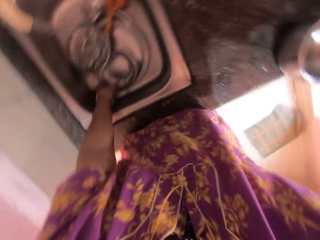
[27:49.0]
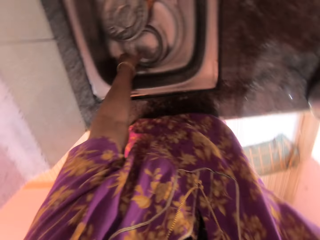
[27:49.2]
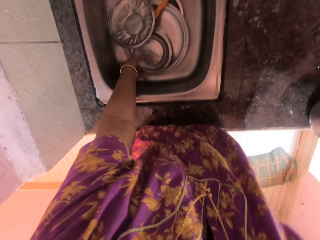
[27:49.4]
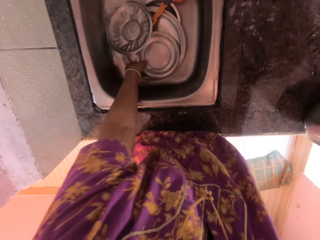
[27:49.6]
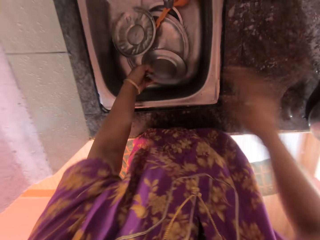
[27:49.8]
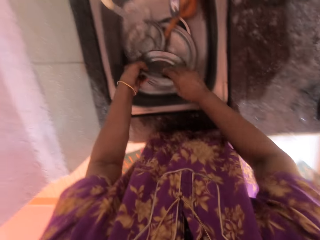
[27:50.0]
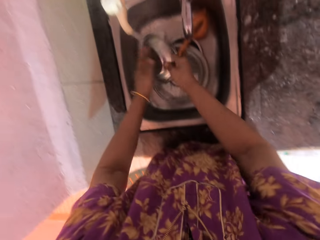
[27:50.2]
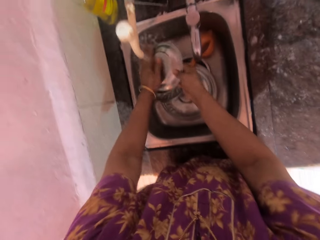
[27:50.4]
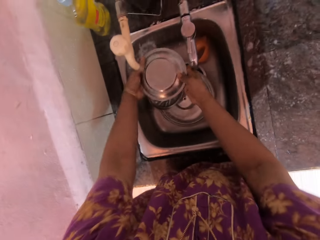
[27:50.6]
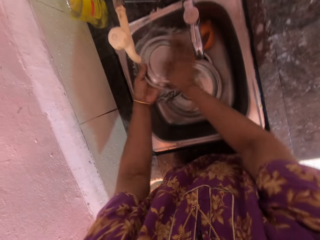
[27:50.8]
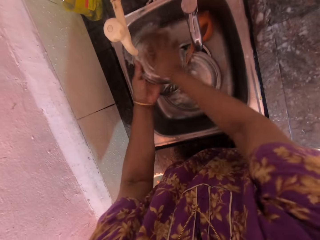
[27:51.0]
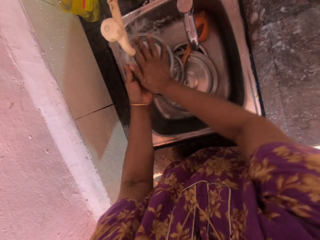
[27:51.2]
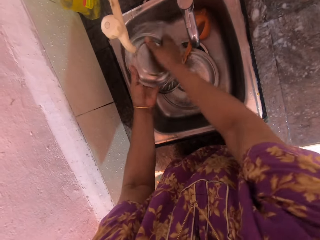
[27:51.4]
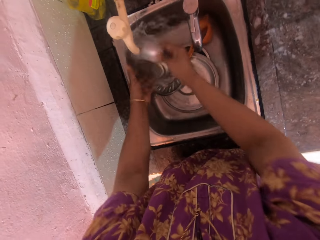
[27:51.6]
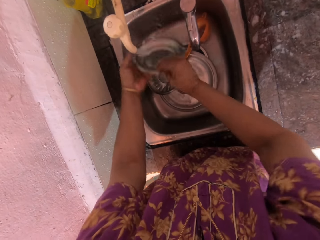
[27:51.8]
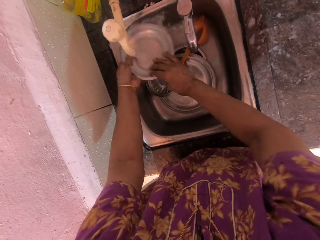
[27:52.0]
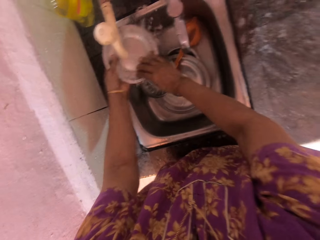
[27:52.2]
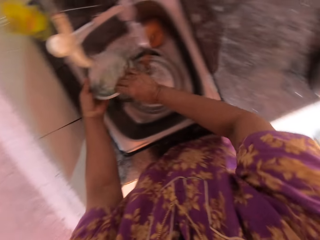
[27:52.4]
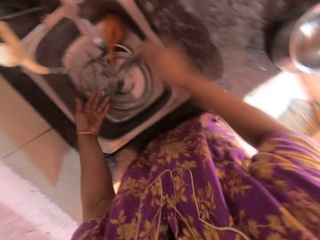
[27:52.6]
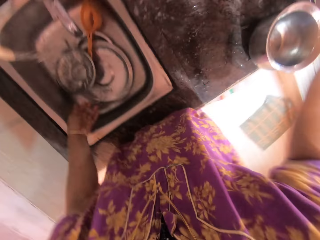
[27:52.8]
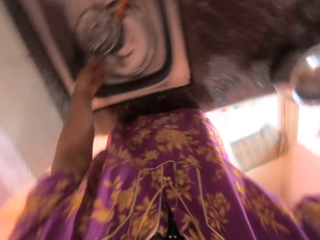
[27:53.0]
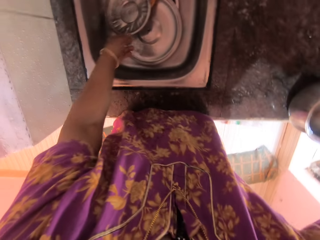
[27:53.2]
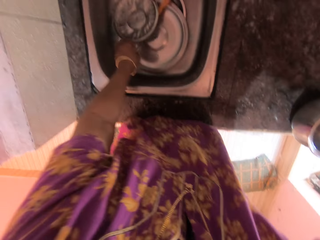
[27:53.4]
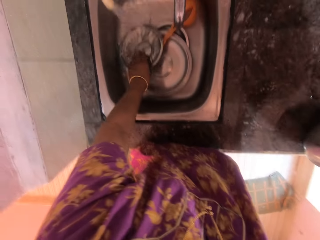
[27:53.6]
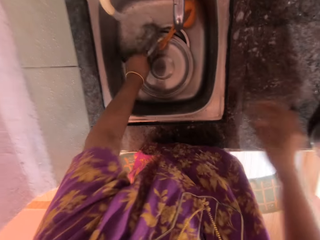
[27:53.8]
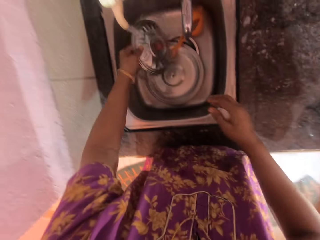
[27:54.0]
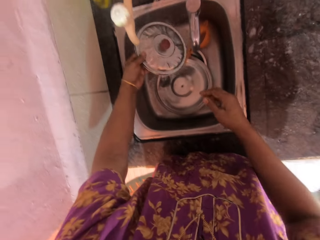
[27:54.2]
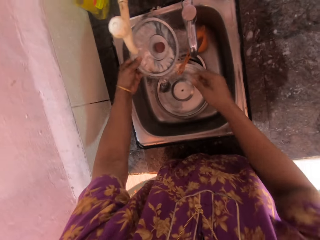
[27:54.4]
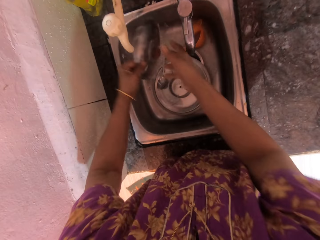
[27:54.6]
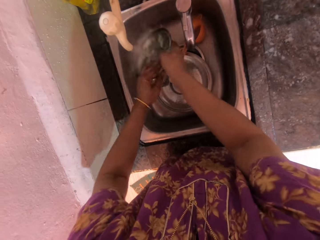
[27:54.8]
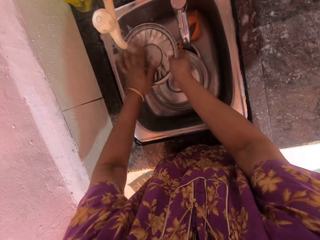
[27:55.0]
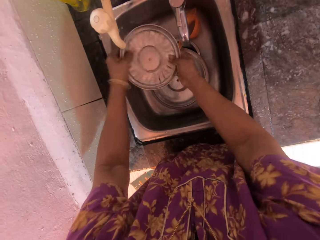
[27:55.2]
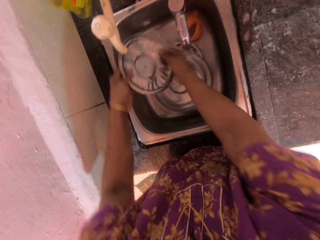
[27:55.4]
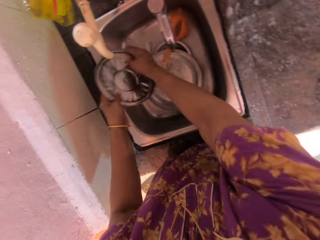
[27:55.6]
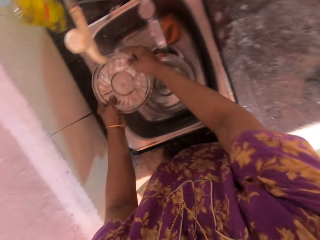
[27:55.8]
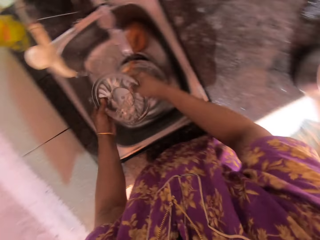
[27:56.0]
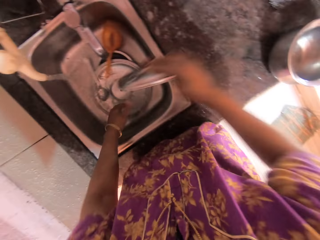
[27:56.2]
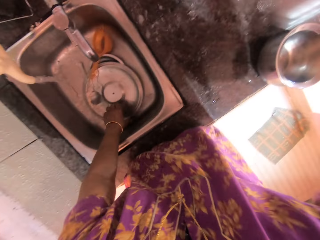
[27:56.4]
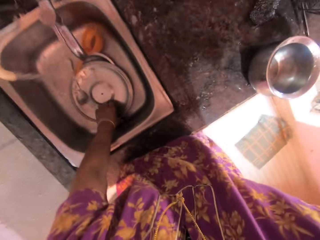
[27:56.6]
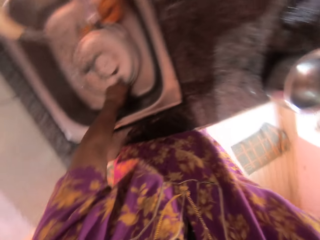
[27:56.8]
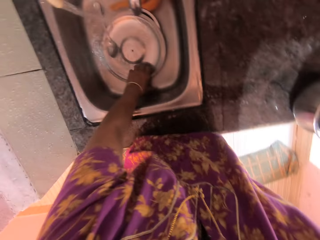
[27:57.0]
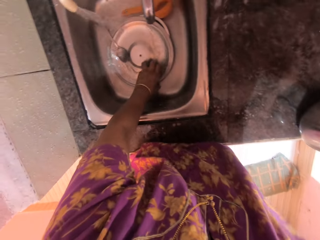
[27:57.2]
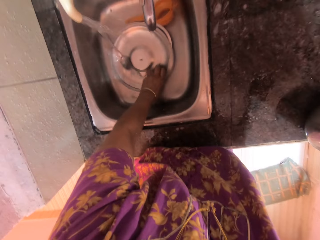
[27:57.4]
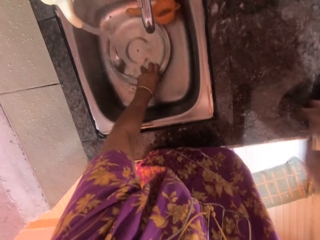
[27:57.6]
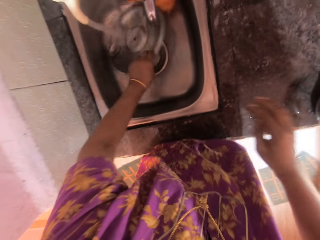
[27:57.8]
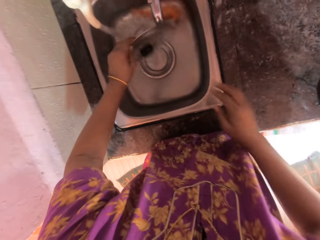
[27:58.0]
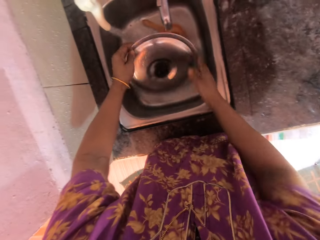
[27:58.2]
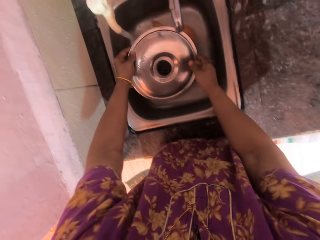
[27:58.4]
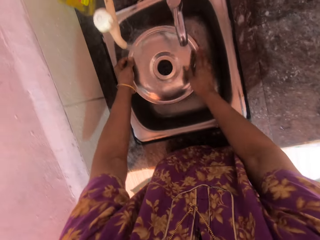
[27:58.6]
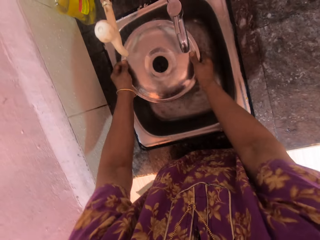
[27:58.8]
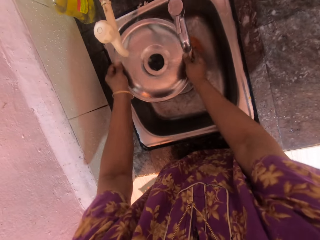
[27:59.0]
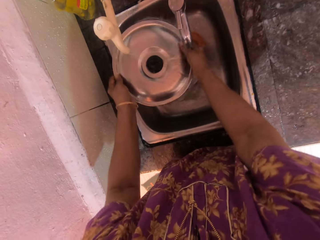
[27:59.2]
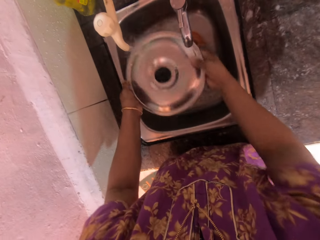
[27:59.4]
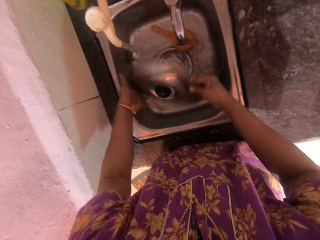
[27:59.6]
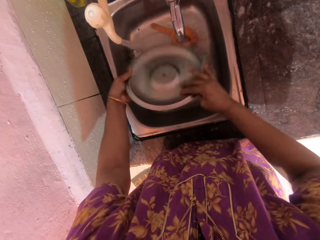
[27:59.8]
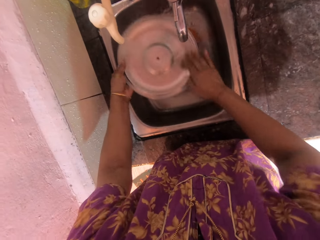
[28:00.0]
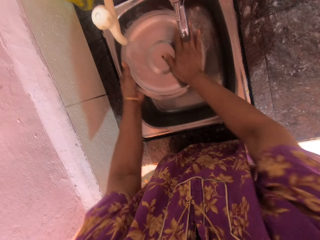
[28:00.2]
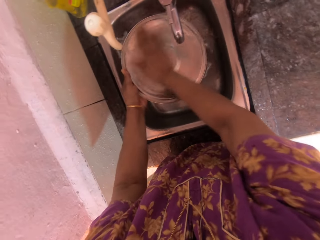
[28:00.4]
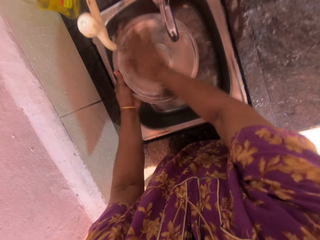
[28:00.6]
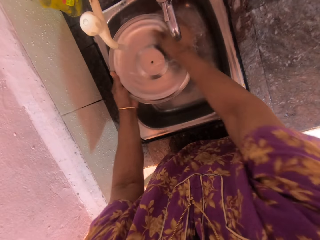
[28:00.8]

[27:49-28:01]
The camera wearer drops the stainless dish in the plate basket with her right hand. She rinses the stainless dish with running water from the faucet with both hands in the kitchen sink. She drops the stainless dish in the plate basket with her right hand. She rinses a stainless lid with running water from the faucet with both hands in the kitchen sink. She drops the stainless lid in the plate basket with her right hand. She rinses the stainless lid with running water from the faucet with both hands in the kitchen sink.

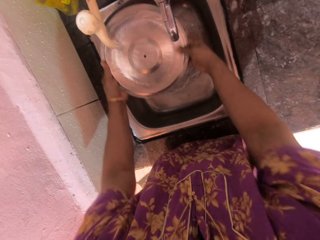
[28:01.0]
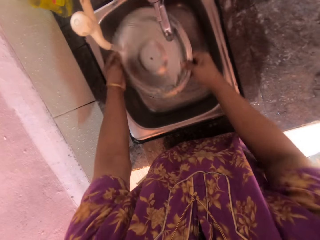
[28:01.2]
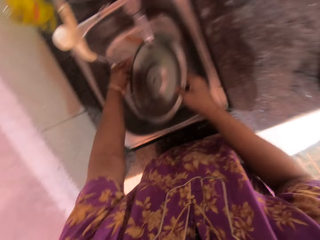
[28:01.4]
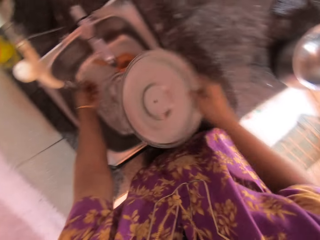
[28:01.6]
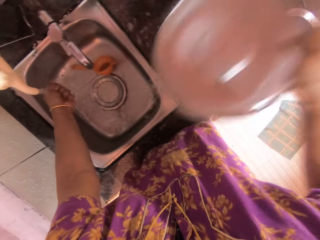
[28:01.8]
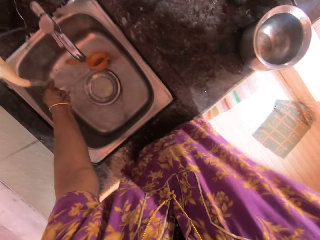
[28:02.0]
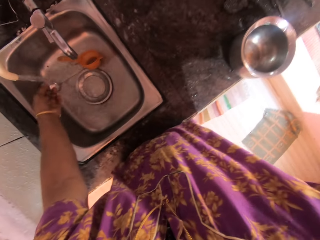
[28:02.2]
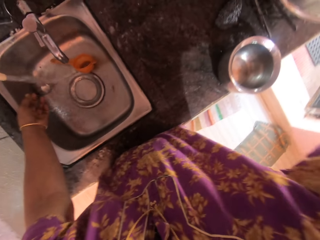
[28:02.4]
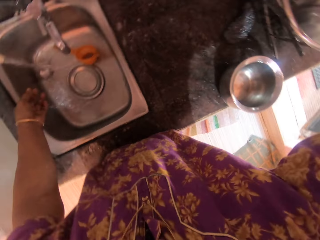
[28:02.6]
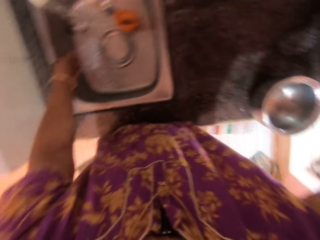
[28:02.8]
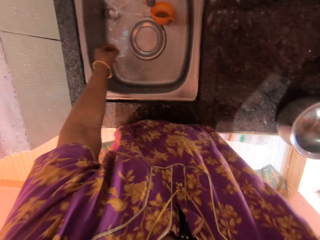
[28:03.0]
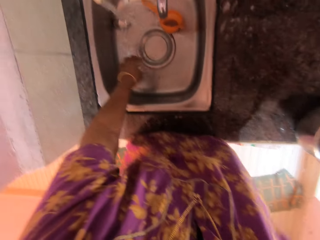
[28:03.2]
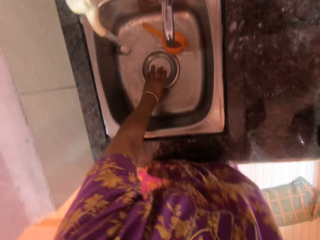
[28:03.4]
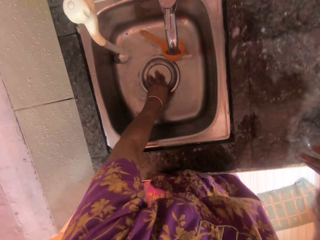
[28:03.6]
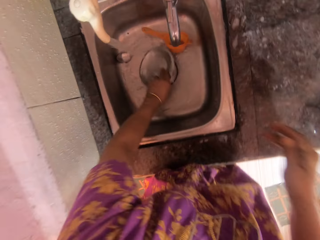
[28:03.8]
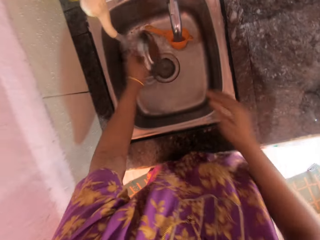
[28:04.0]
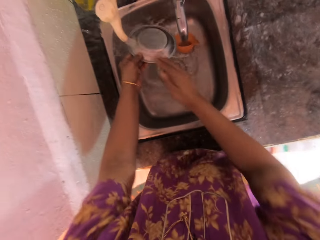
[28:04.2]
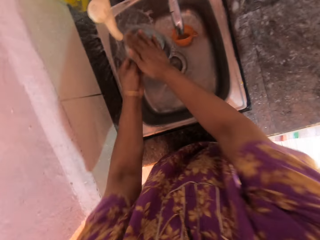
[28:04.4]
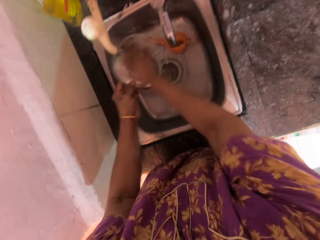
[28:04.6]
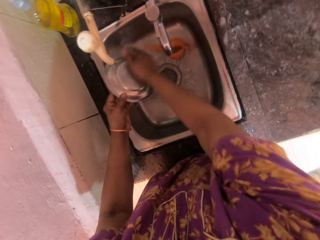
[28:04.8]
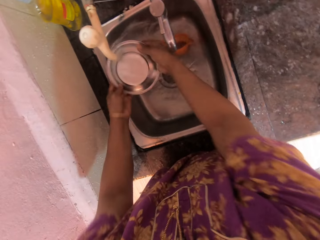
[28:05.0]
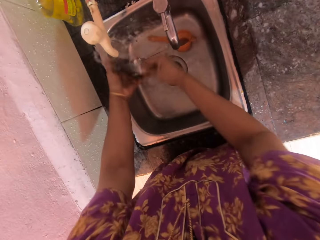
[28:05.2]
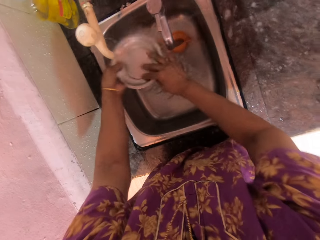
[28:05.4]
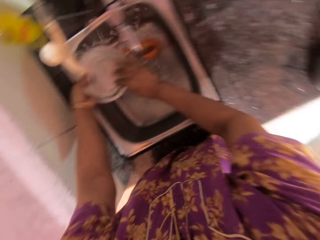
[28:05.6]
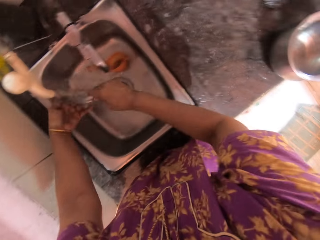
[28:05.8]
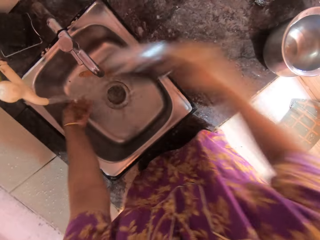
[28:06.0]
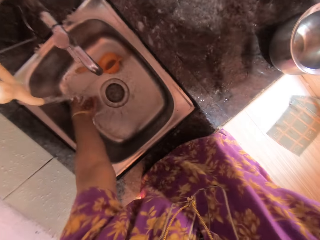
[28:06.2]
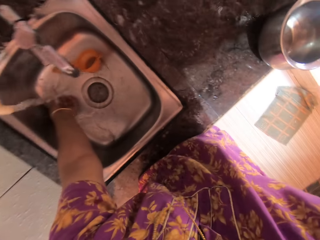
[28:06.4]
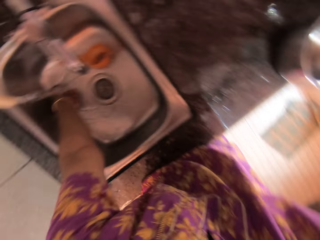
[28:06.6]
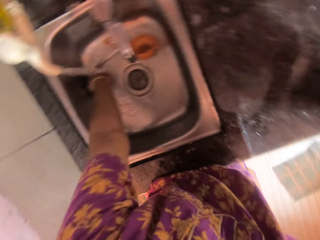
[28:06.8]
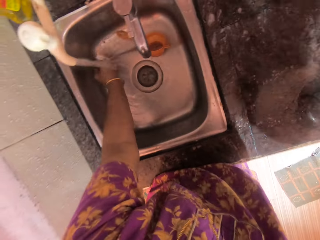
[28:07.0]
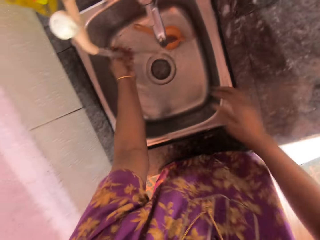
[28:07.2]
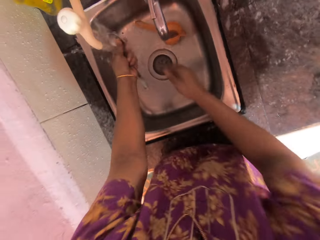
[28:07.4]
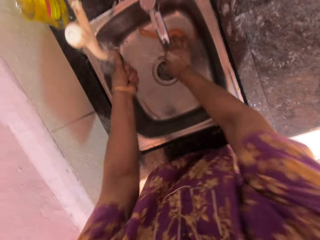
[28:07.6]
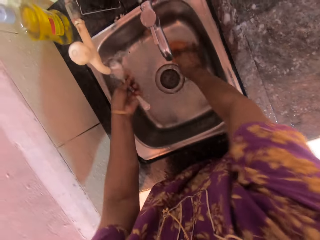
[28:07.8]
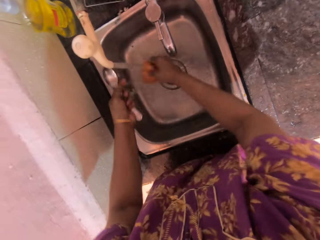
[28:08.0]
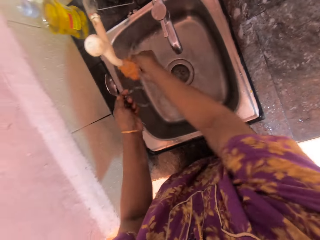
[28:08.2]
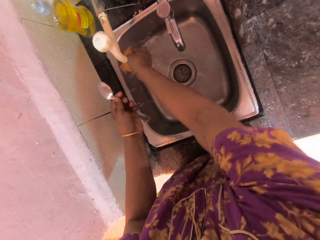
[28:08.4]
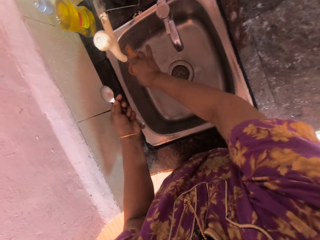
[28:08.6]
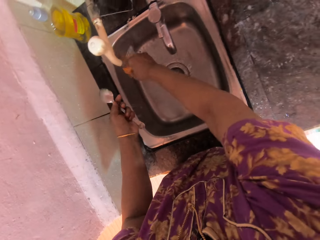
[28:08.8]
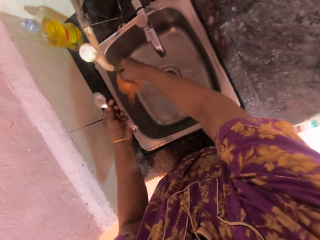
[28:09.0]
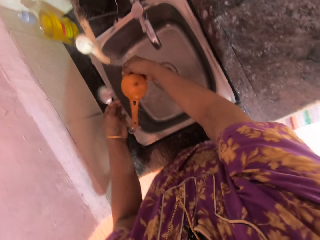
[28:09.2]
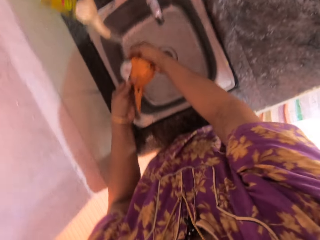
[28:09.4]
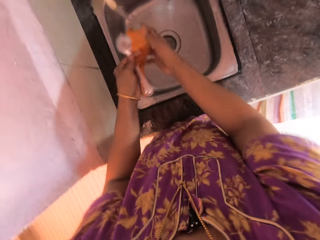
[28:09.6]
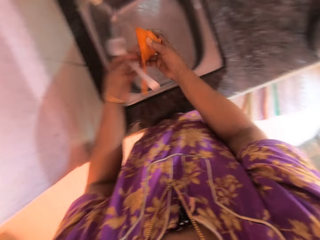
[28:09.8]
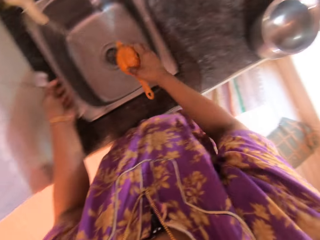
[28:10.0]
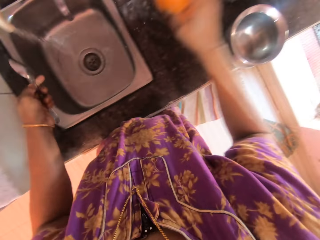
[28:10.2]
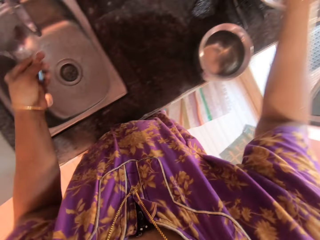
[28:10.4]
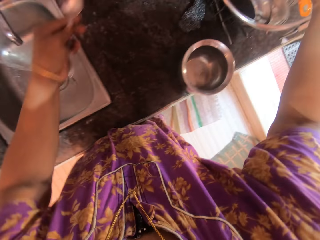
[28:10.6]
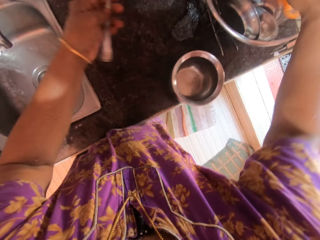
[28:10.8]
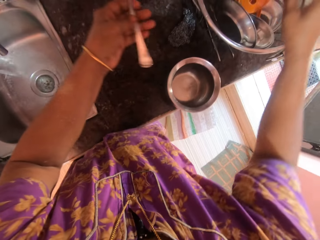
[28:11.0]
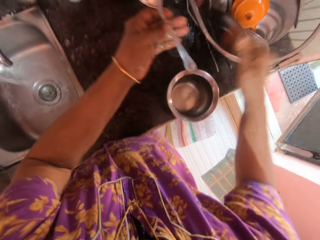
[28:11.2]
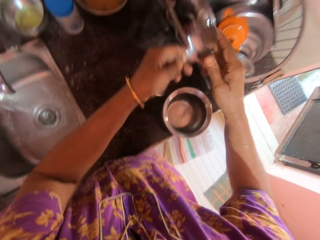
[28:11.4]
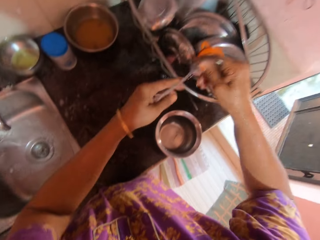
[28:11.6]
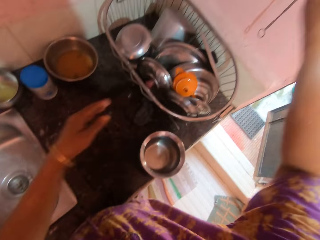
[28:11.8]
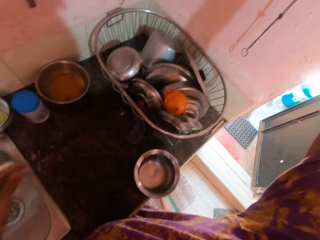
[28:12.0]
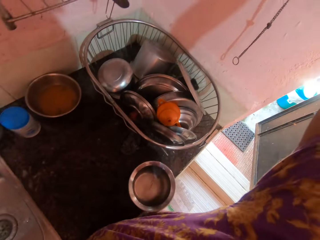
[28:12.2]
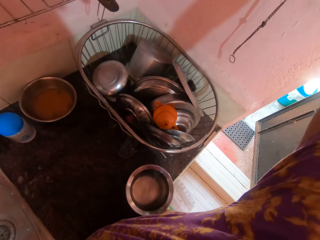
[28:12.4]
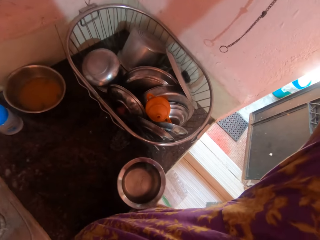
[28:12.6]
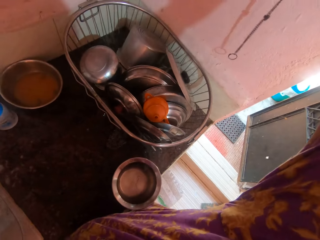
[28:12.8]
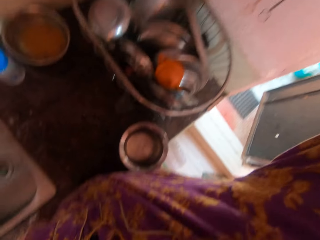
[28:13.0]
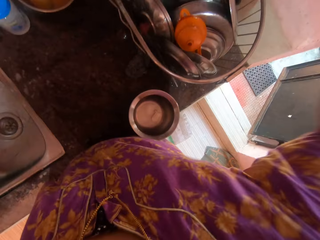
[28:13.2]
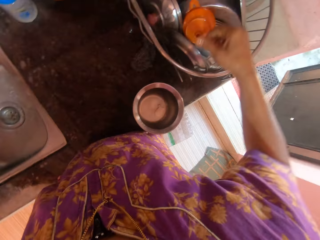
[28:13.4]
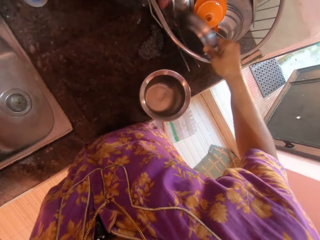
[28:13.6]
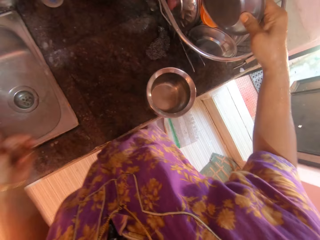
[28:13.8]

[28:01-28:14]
The camera wearer drops the stainless lid in the plate basket with her right hand. She rinses a stainless dish with running water from the faucet with both hands in the kitchen sink. She drops the stainless dish in the plate basket with her right hand. She rinses a spoon with running water from the faucet with her left hand in the kitchen sink. She rinses a funnel with running water from the faucet with her right hand in the kitchen sink. She holds a filter. She drops the funnel in the plate basket with her right hand. She passes the spoon in her left hand to her right hand. She hangs the spoon on a wall near the plate basket.
